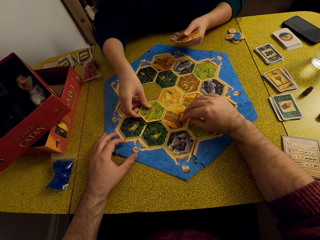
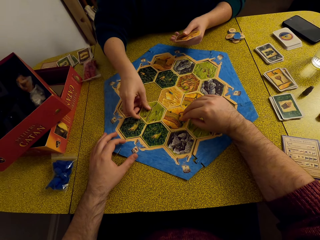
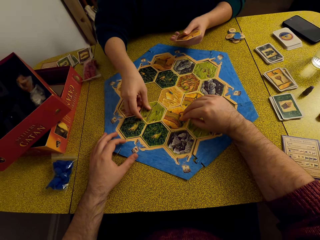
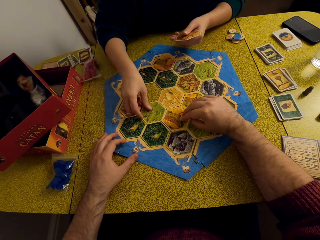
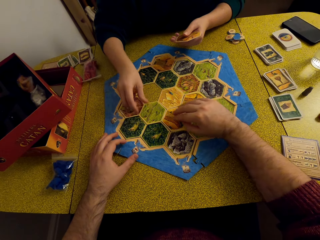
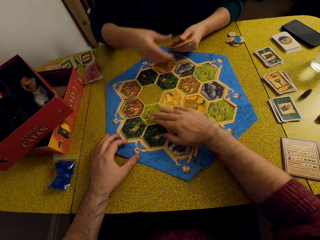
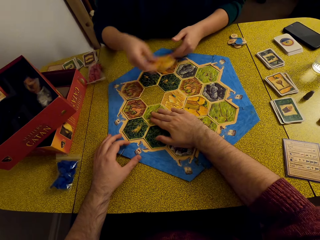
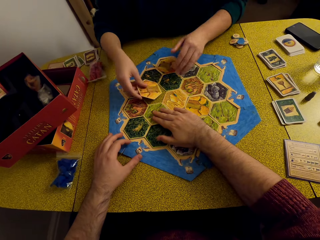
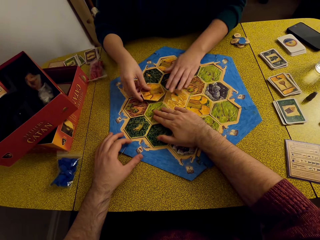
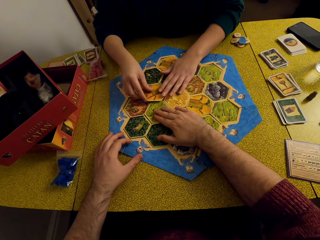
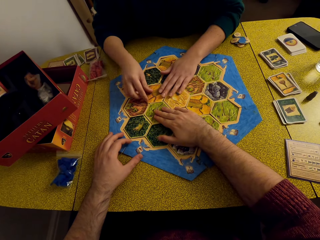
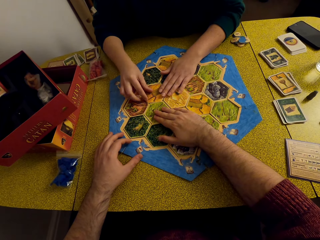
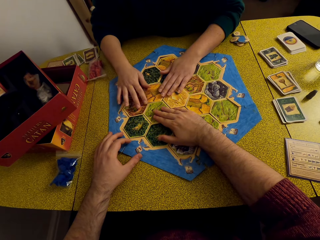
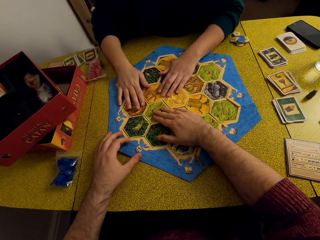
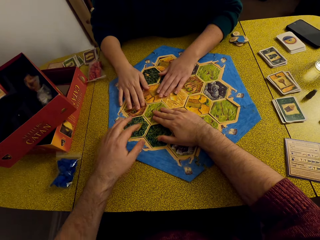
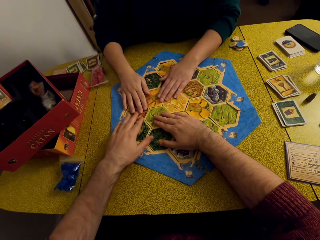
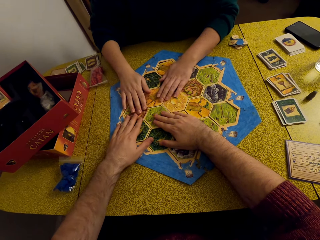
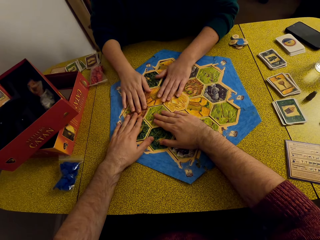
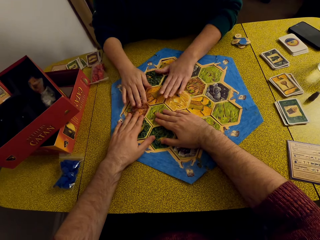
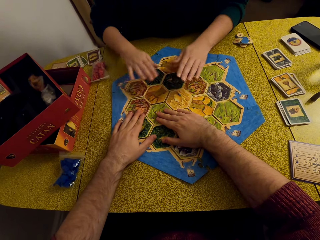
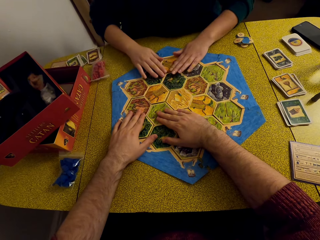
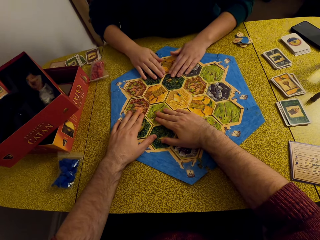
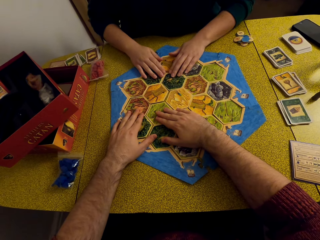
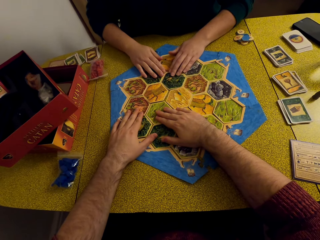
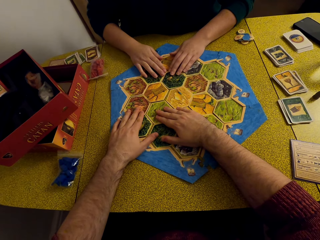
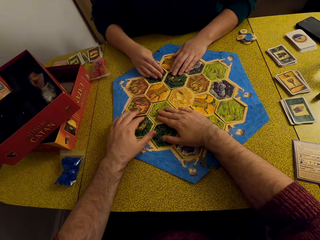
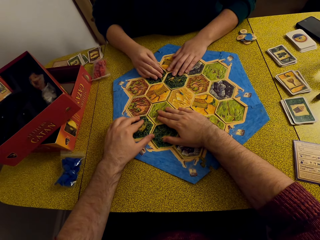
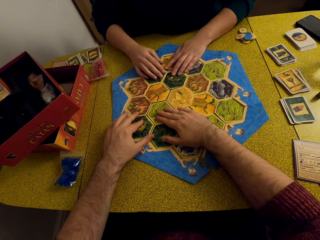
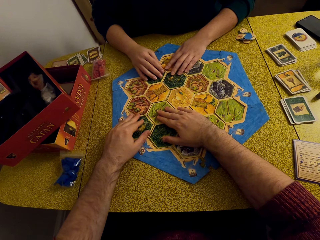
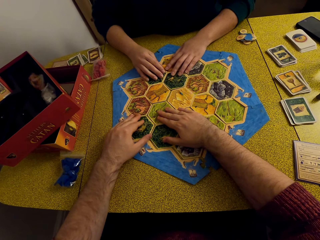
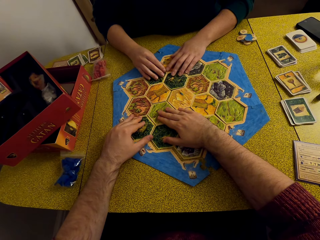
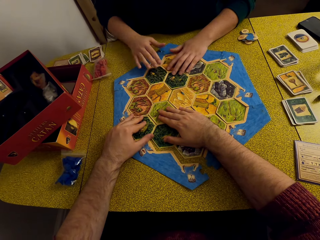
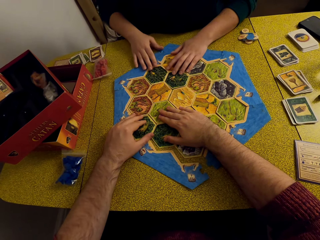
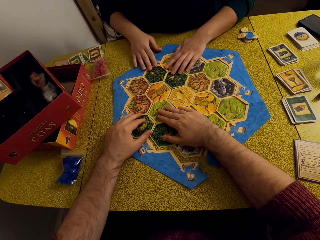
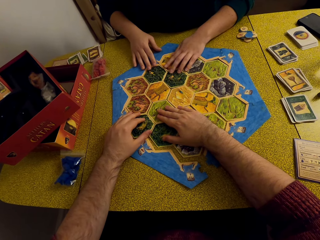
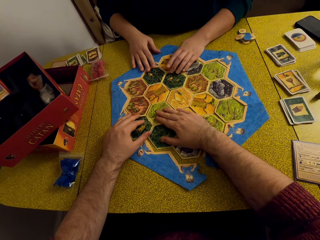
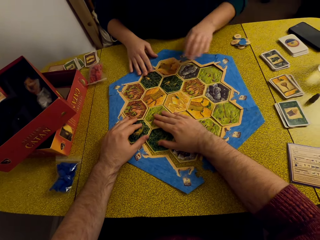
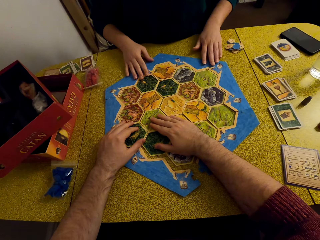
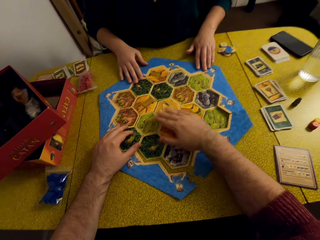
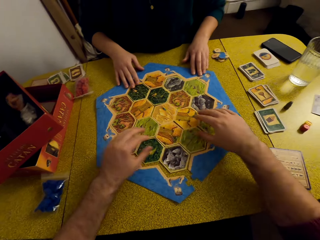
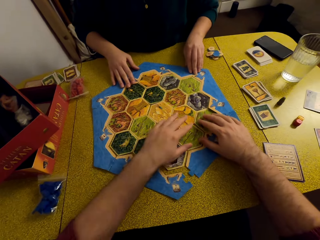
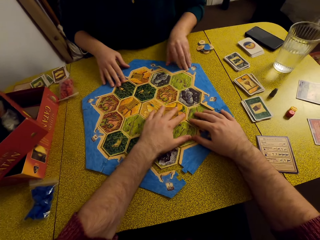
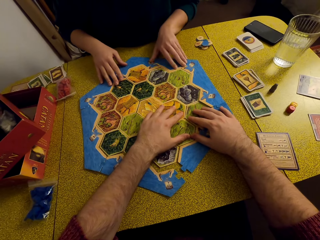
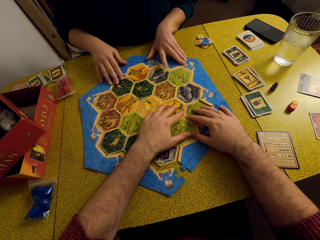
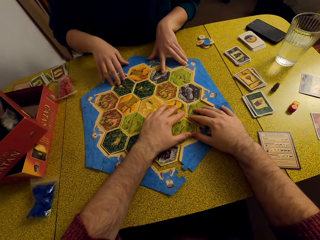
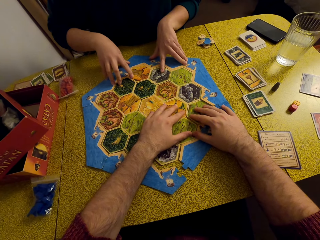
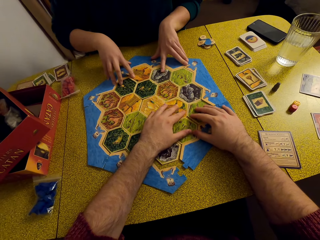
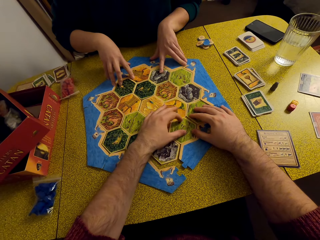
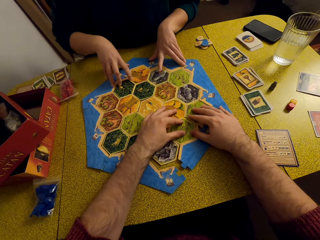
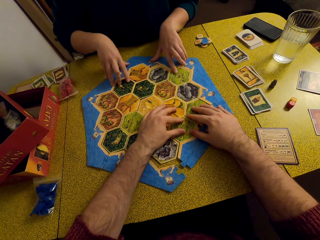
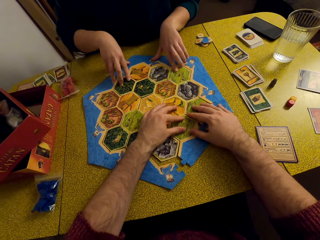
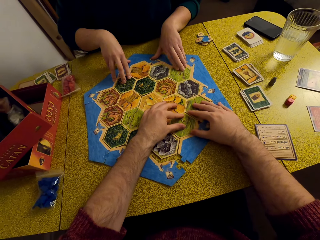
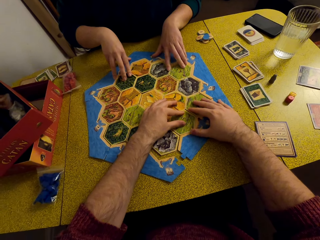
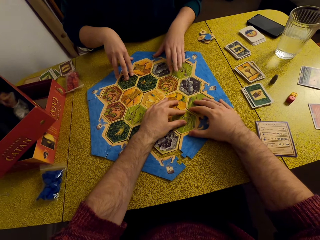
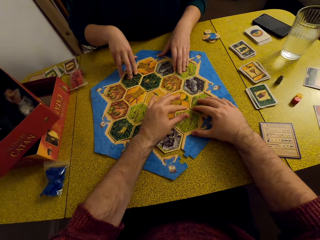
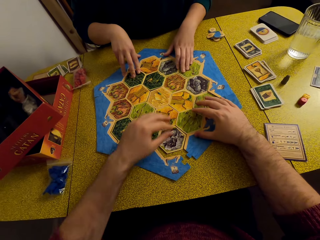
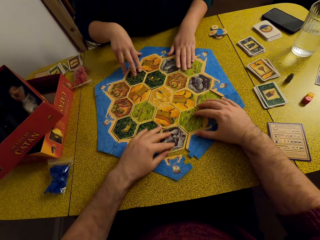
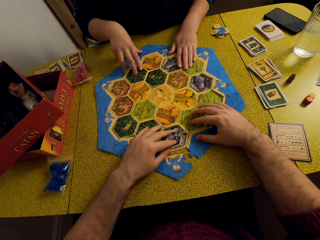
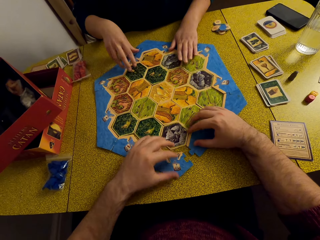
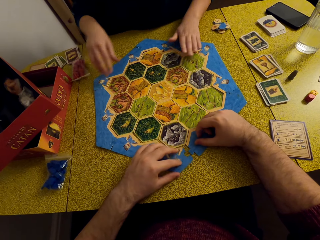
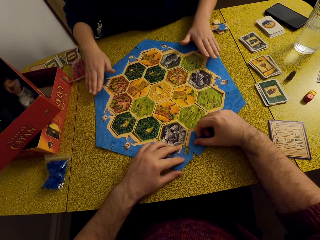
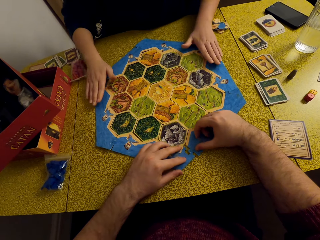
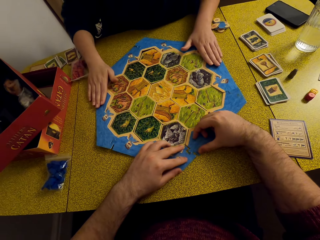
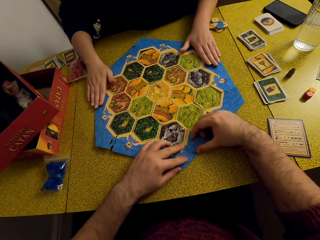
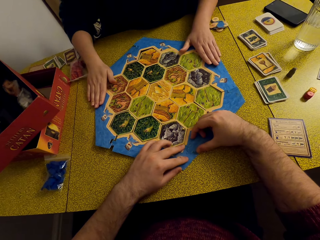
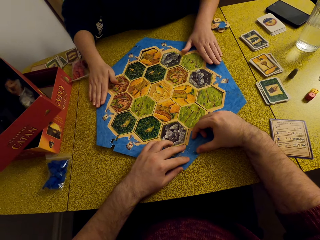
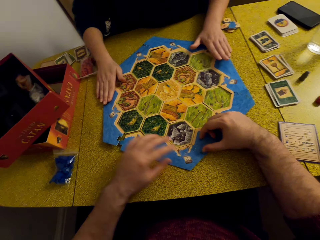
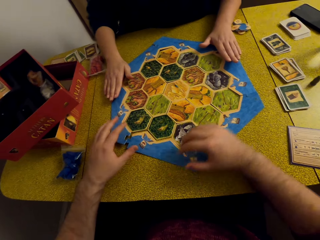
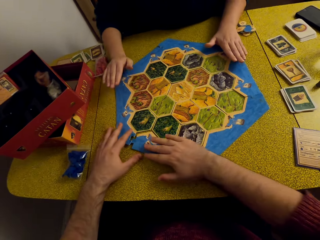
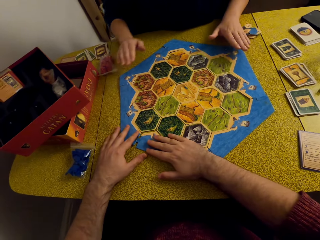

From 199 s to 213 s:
A woman presses on the cards with the camera wearer. The camera wearer talks to the woman. The woman presses on the cards with the camera wearer. The camera wearer joins the board pieces.

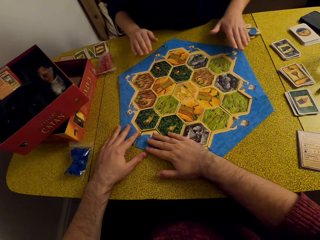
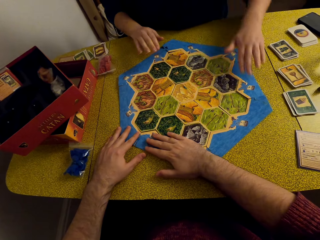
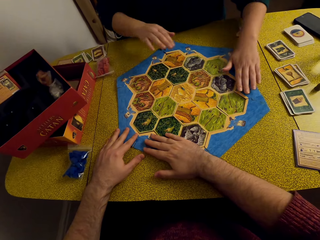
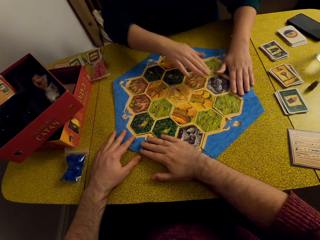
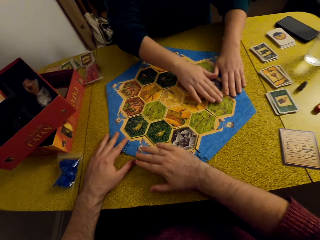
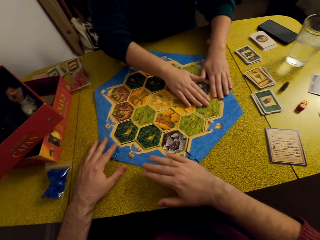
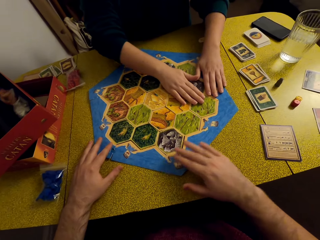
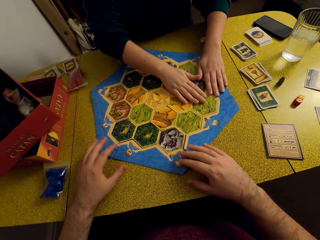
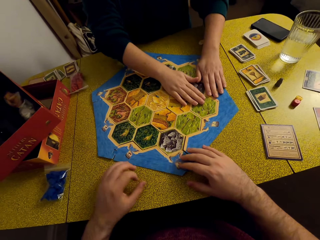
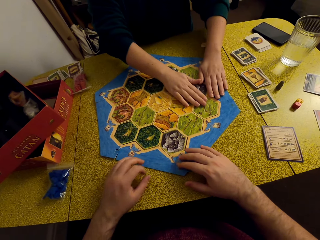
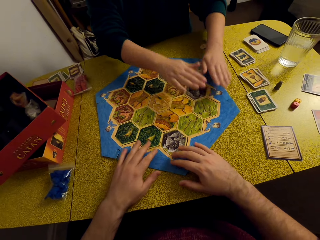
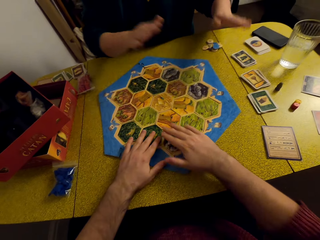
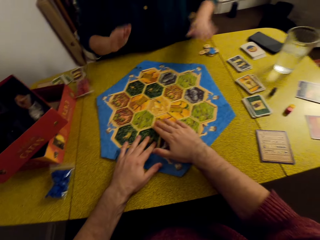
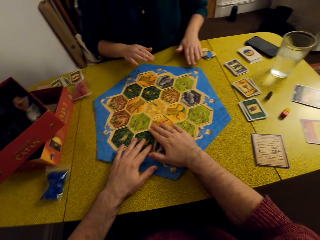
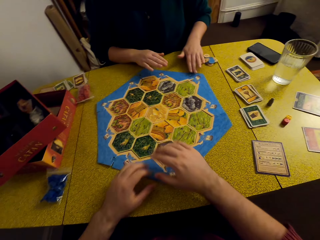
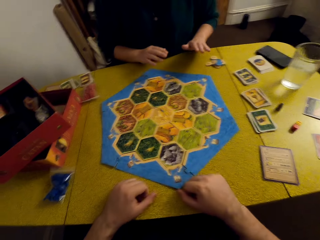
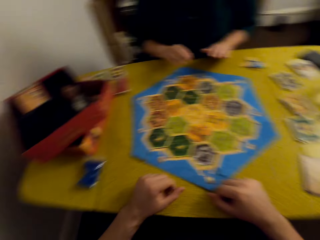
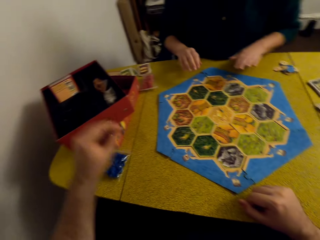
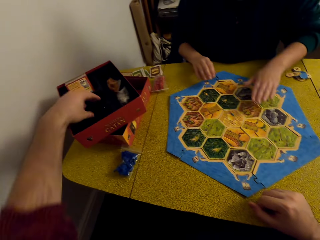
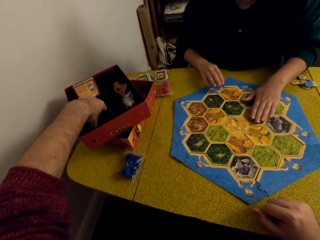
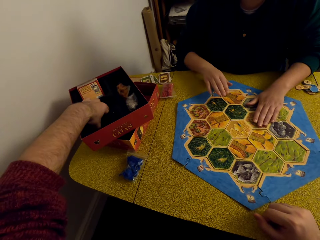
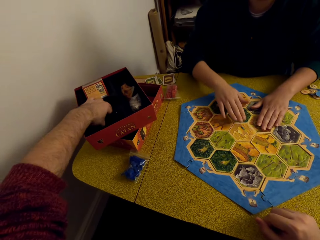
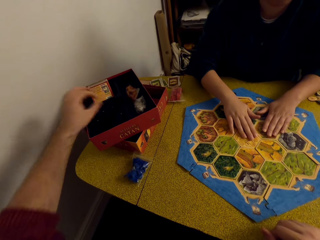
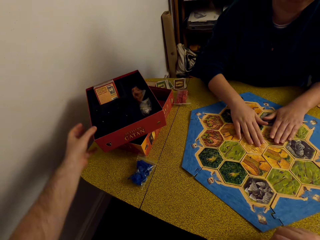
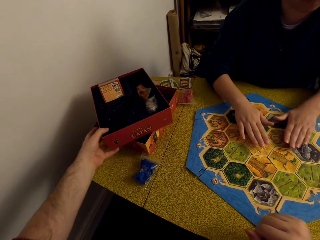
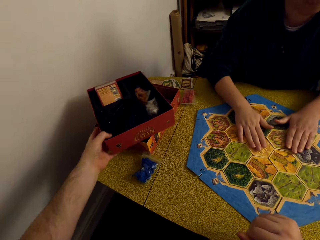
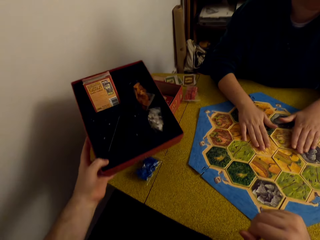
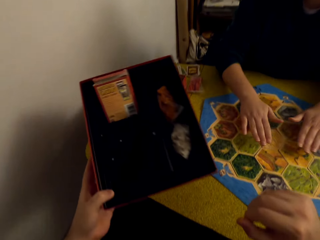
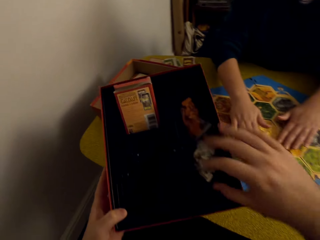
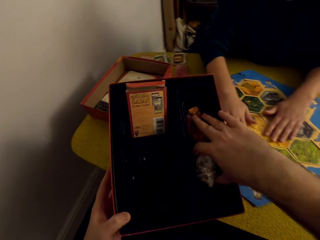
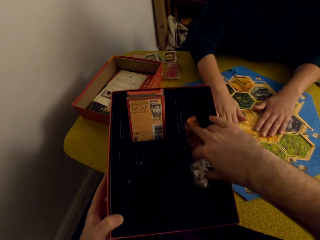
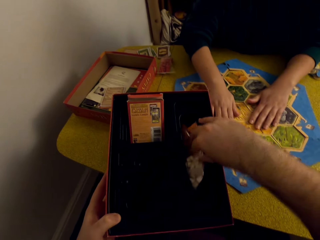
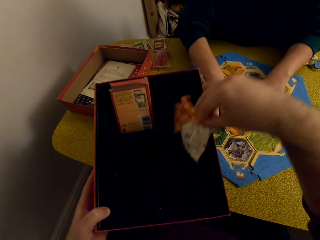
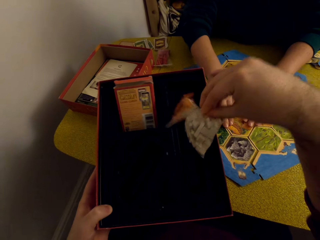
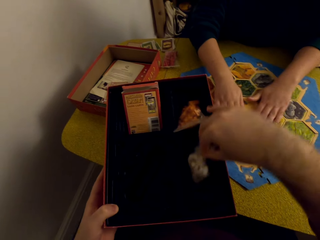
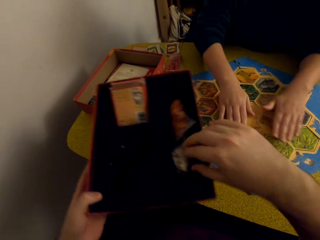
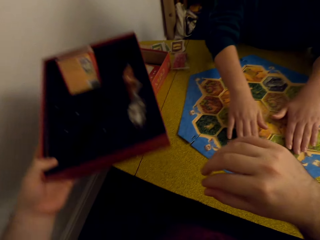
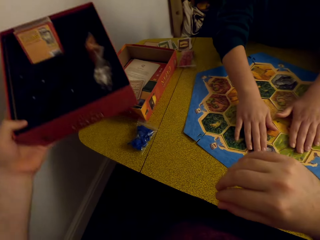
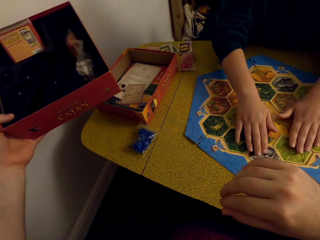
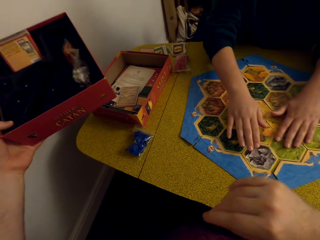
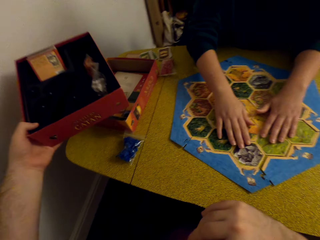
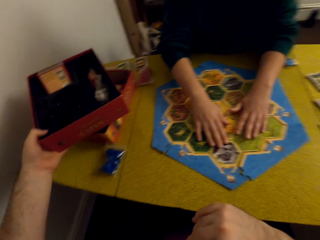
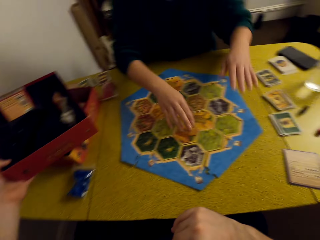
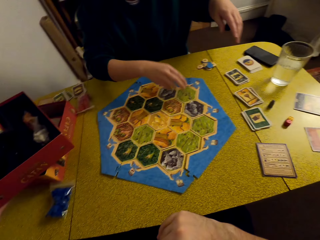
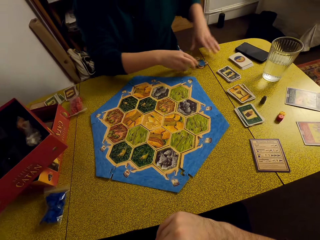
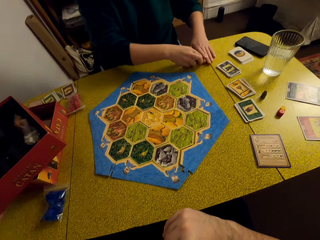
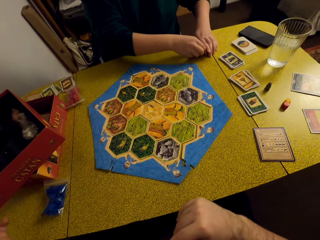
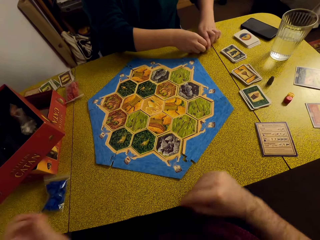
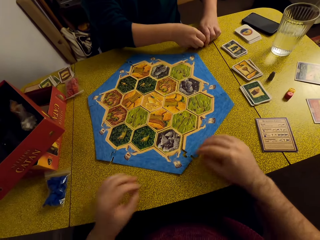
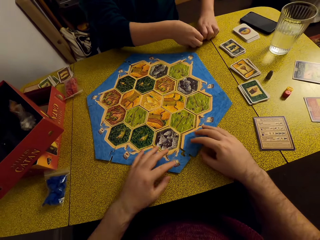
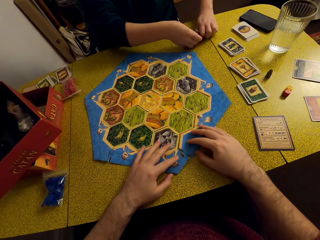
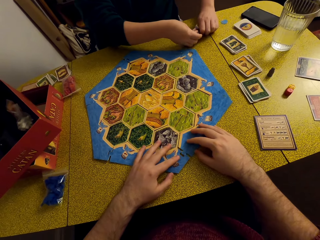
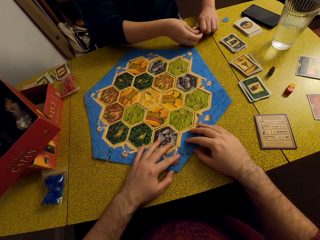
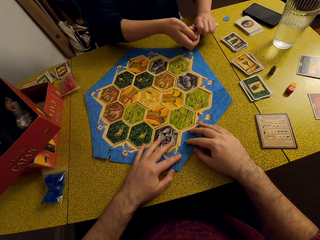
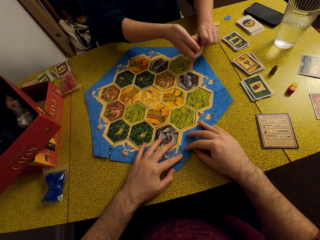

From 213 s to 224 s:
A woman presses on the cards. The woman talks to the camera wearer. The camera wearer places his hand in the box. He picks up the box. He scatters the items in the box. He places the box on top of another box. The woman arranges the number token on the table and picks up the game pieces.
